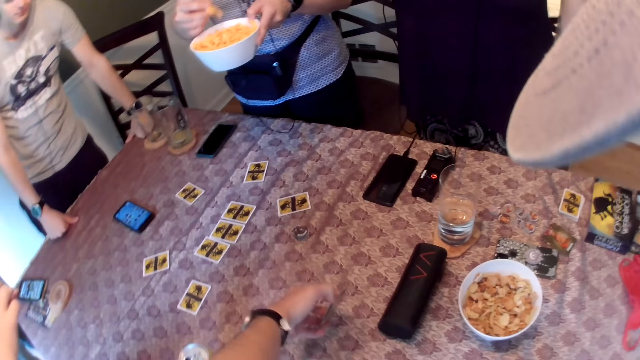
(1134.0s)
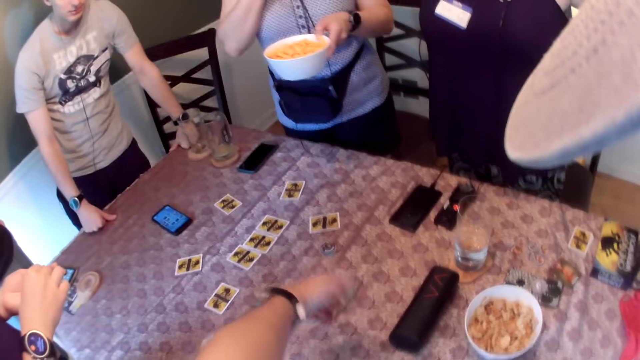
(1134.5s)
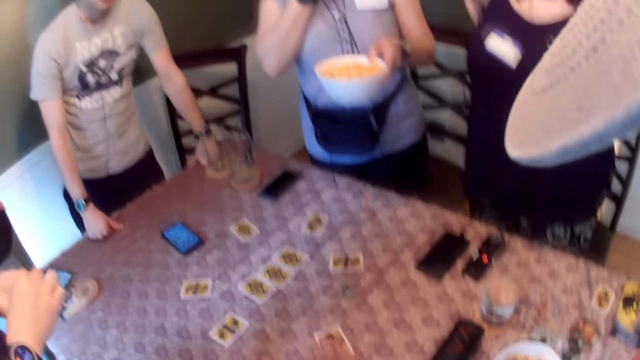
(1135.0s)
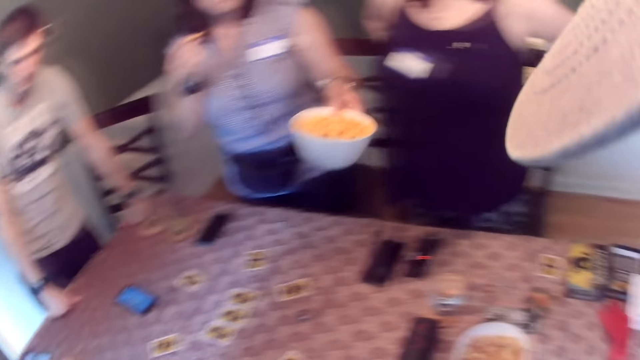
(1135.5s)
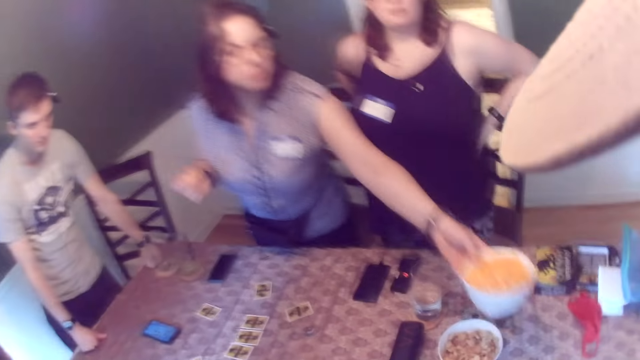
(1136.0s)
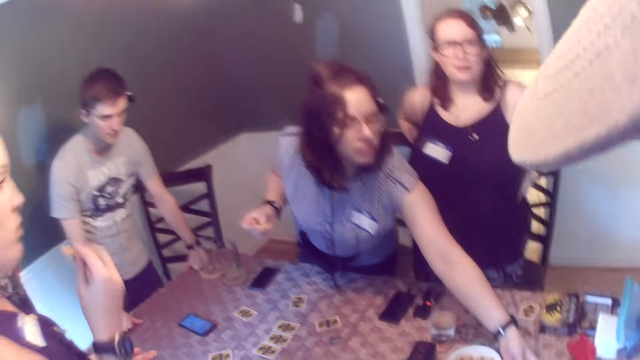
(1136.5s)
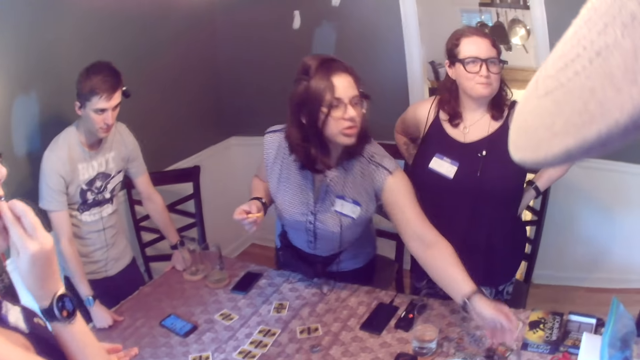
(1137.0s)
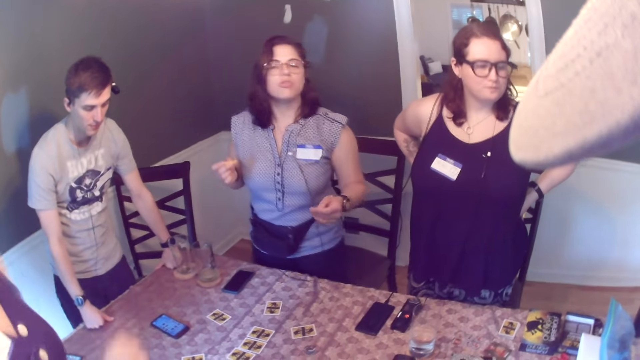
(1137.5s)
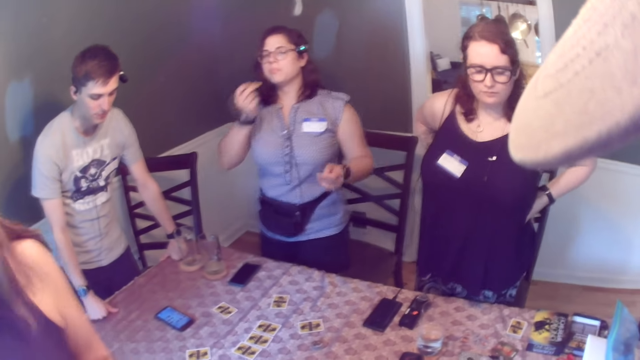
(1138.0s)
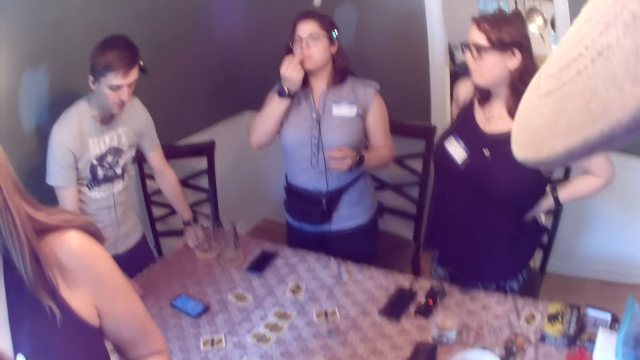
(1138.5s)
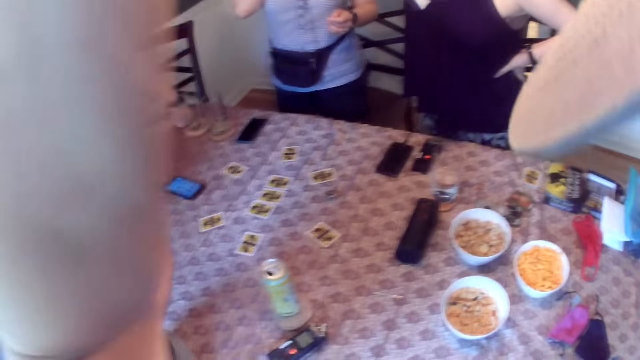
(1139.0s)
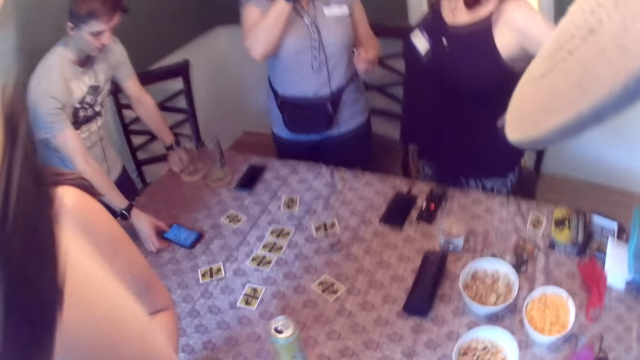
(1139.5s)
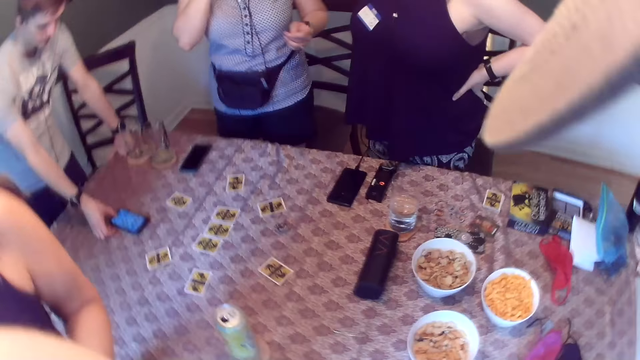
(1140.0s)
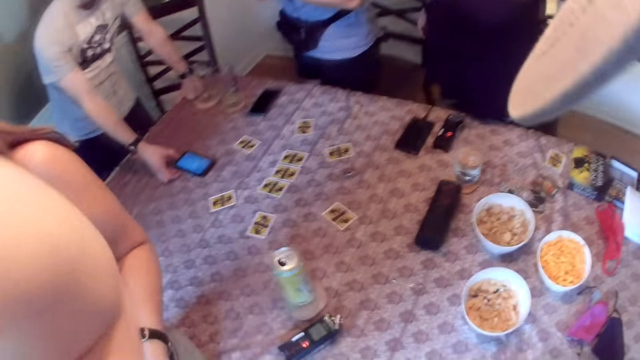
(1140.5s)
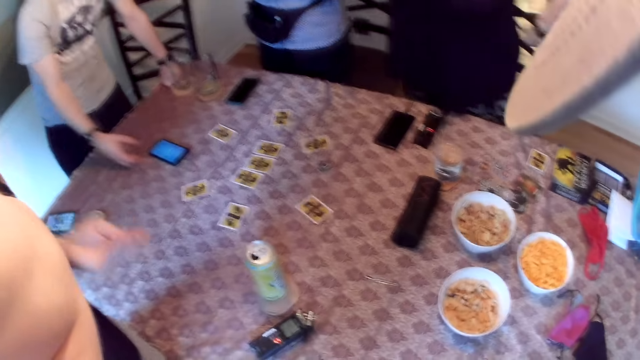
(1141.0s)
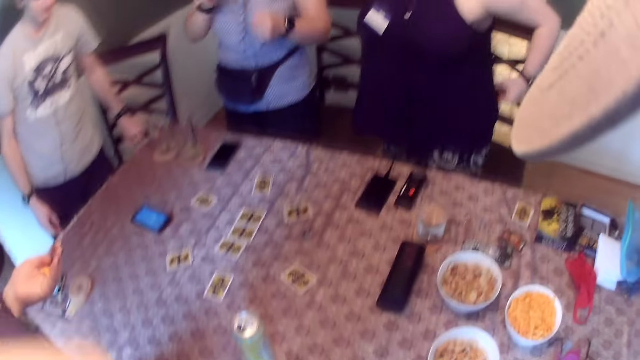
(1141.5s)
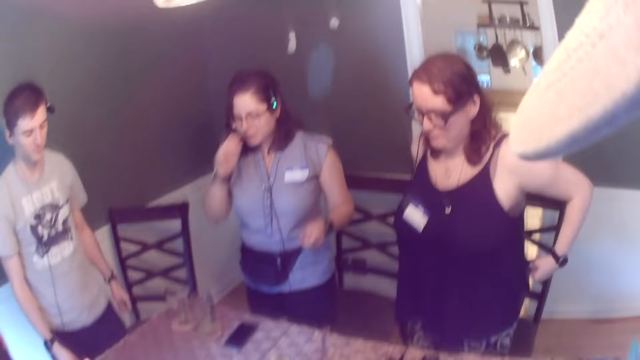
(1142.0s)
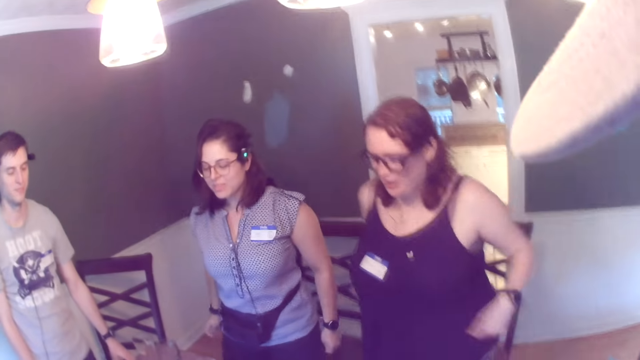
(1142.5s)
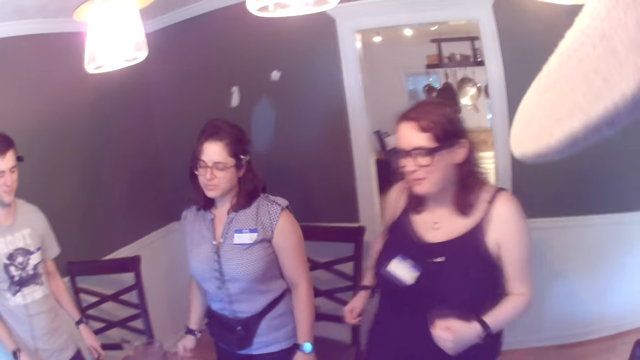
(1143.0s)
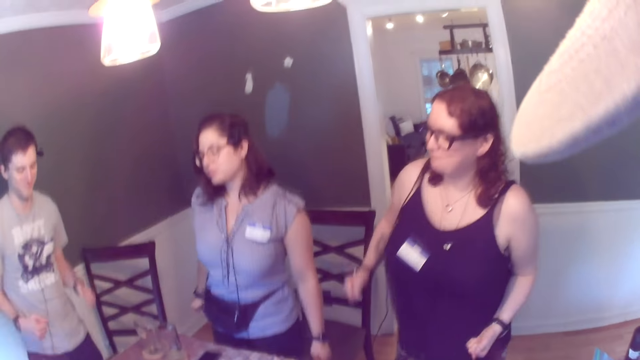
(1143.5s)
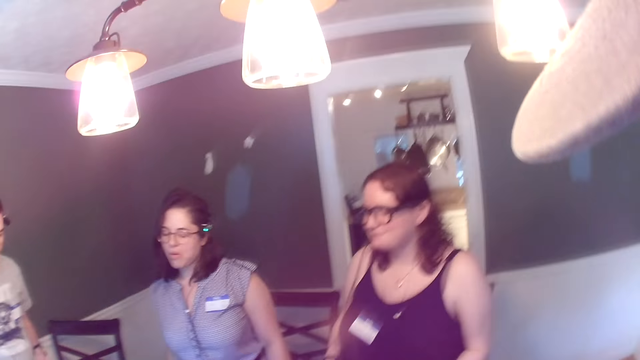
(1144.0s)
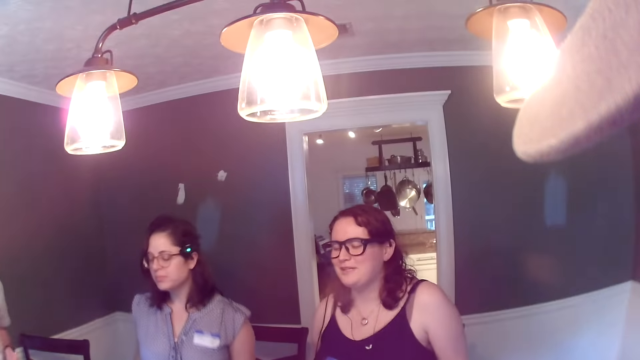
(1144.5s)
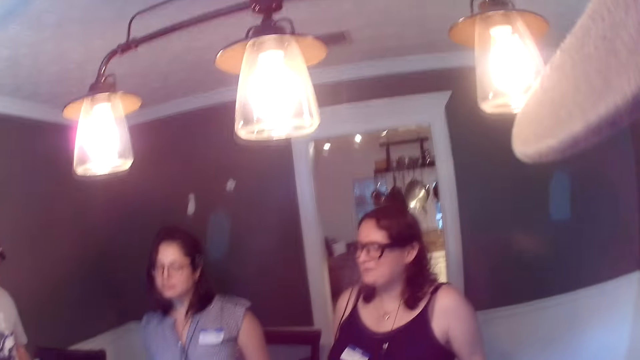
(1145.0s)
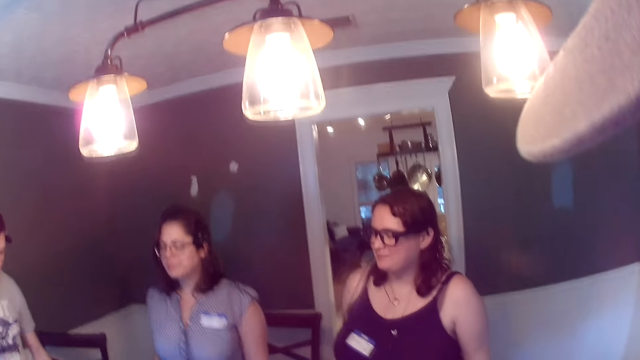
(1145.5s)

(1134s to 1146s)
The camera wearer picks a card from the table with his left hand. He drops the card in his left hand on the table. A woman drops the plate in her left hand on the table. Another woman eats the cheese in her right hand. The camera wearer touches his head with his left hand. He converses with a man. The man presses the phone on the table with his right hand. The man removes his left hand from the table. The camera wearer dances to a sound. The first woman dances to the sound. A third woman dances to the sound. The man dances to the sound.

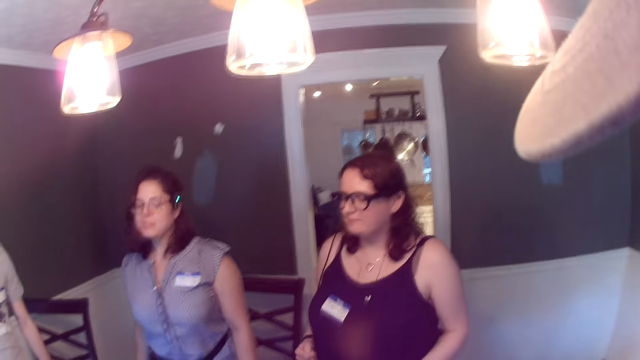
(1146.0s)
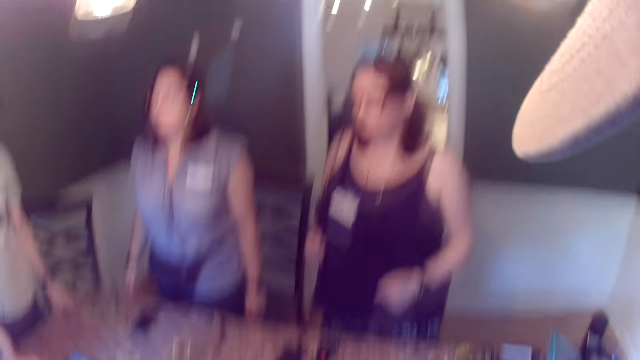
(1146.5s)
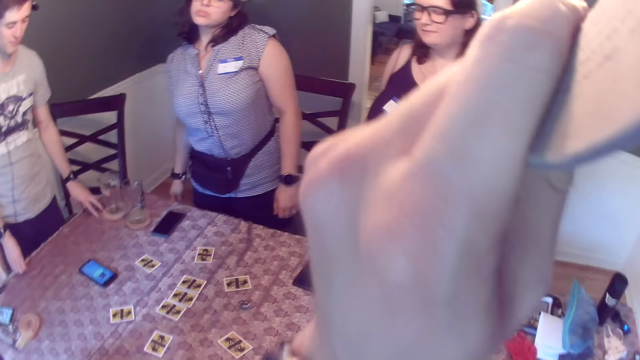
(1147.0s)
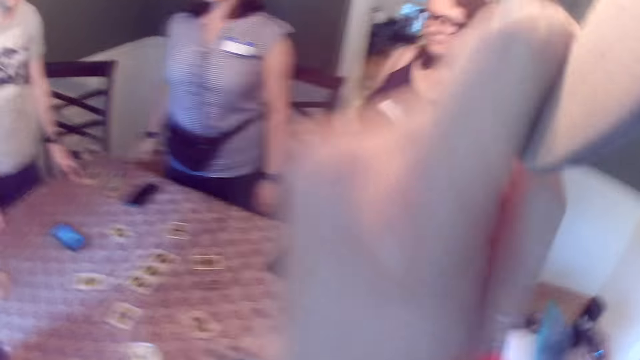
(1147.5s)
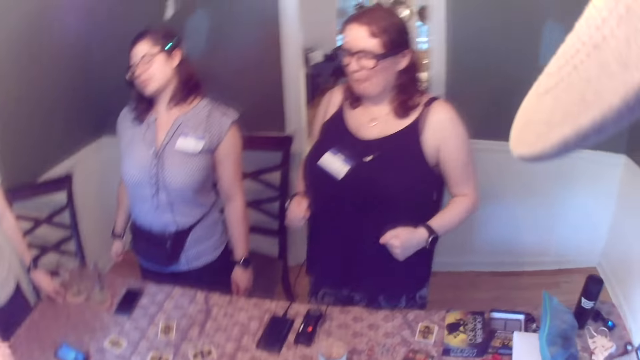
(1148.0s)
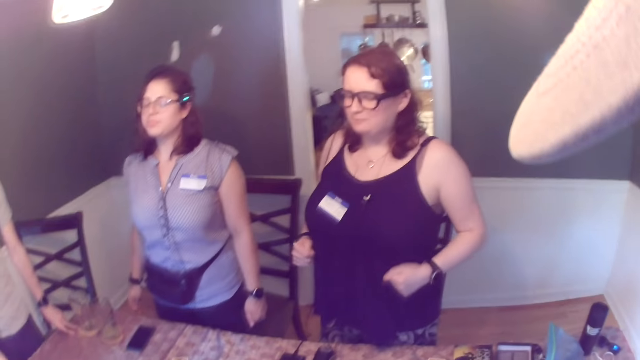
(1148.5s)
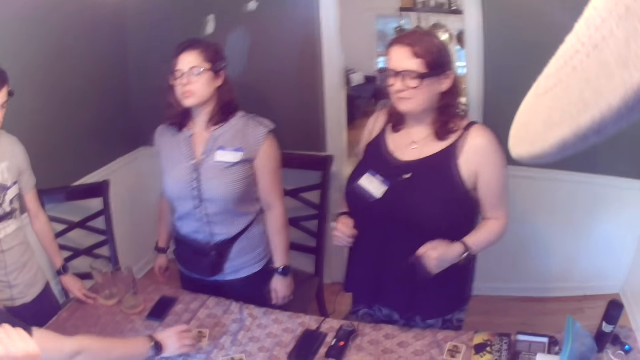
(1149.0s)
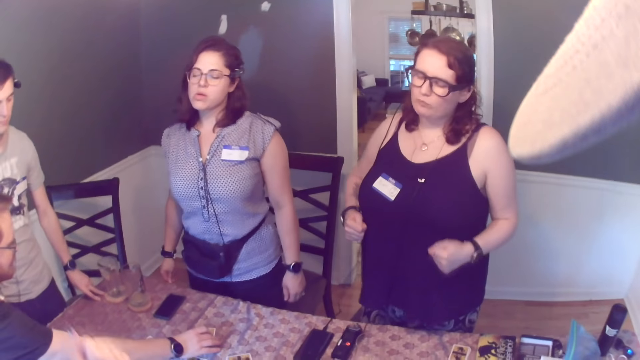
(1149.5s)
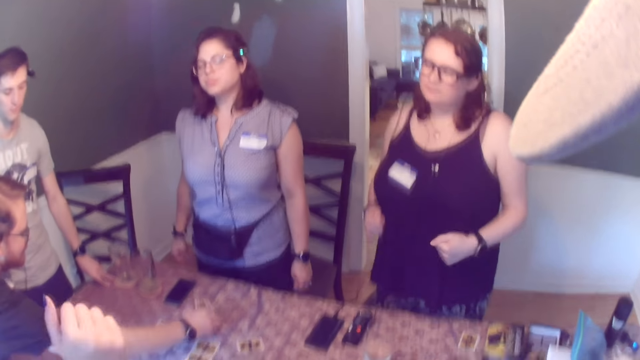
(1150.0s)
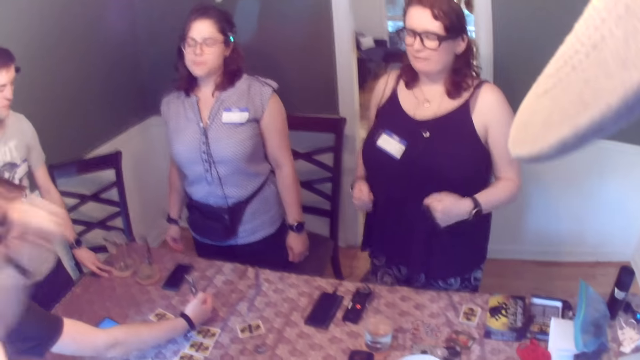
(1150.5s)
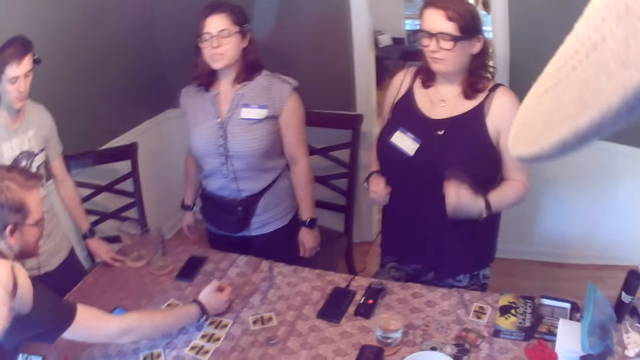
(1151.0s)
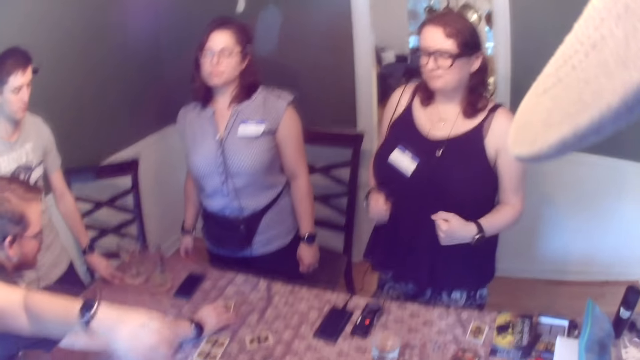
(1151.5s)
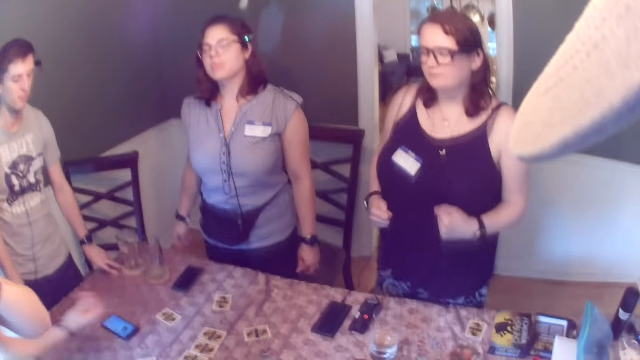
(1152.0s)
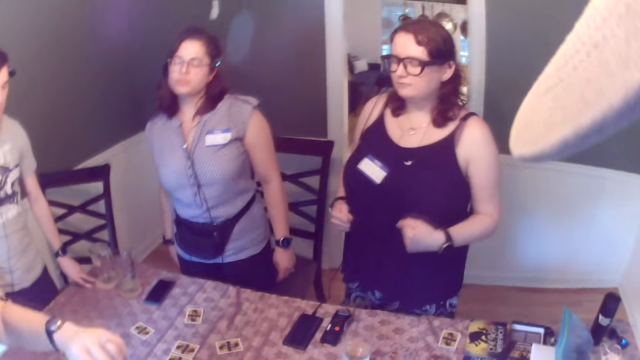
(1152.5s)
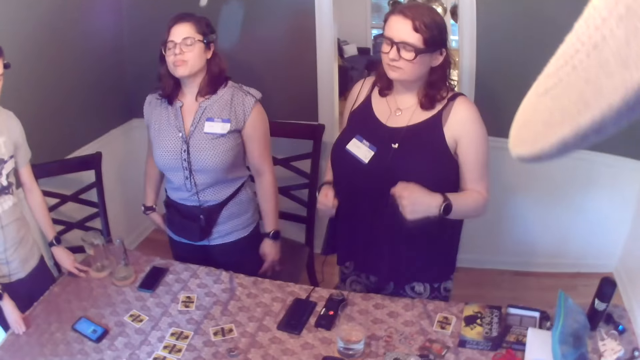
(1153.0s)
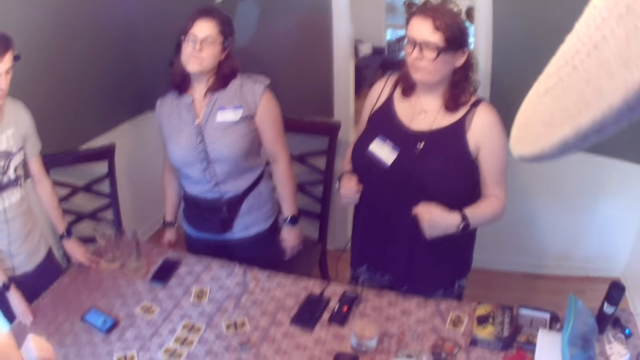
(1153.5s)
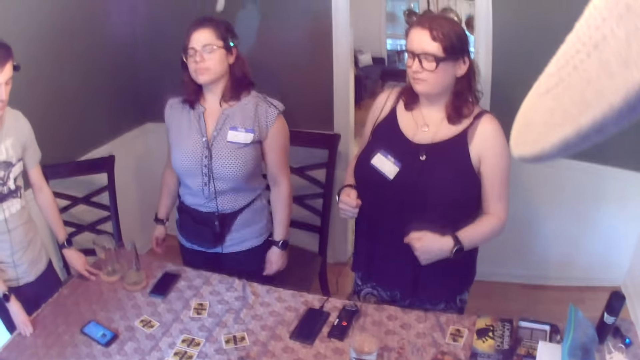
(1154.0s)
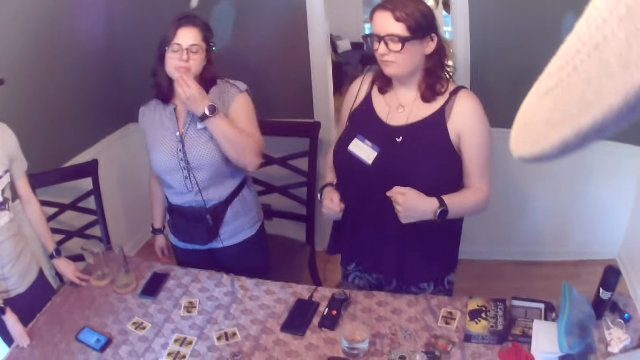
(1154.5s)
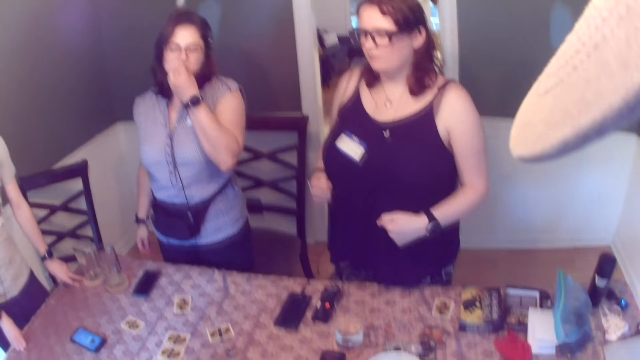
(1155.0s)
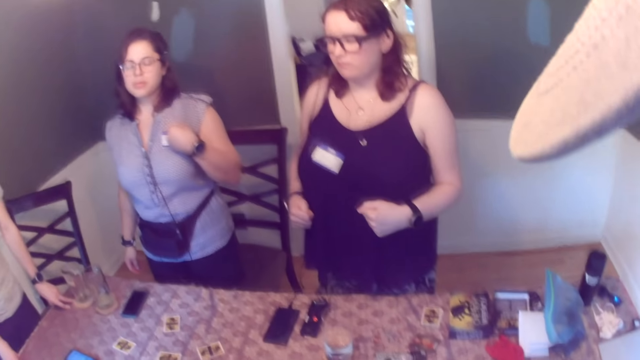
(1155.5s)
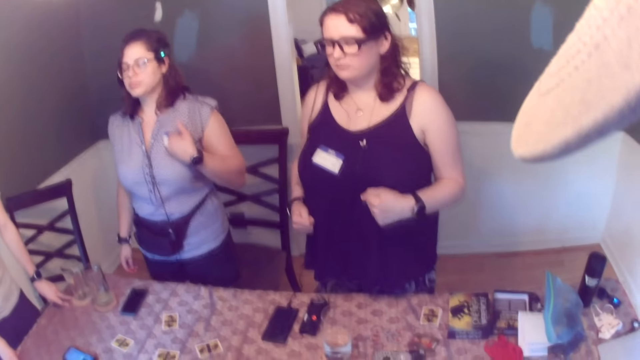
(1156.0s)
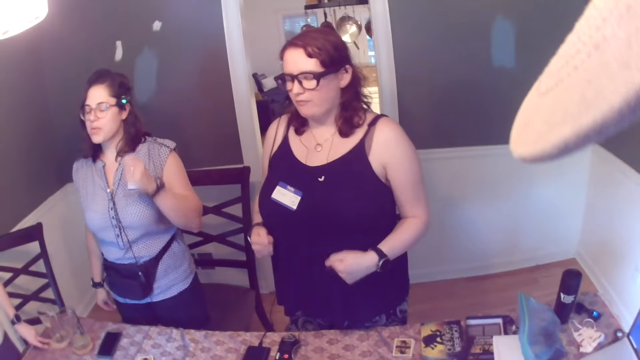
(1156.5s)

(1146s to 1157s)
The camera wearer touches his cap. He adjusts the cap on his head with his left hand. A woman dances to the sound. A man picks a card from the table with his right hand. The man drops the card in his right hand on the table. Another woman touches her face with her left hand. The other woman touches her top with her right hand.
